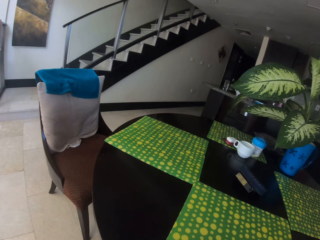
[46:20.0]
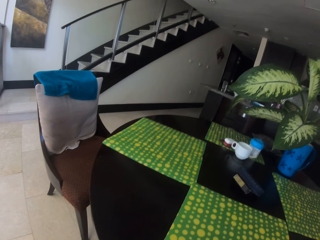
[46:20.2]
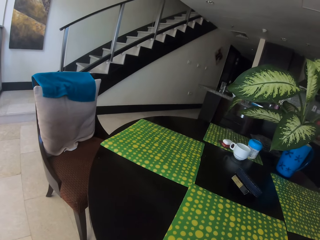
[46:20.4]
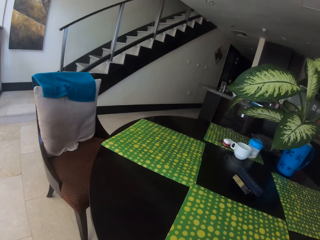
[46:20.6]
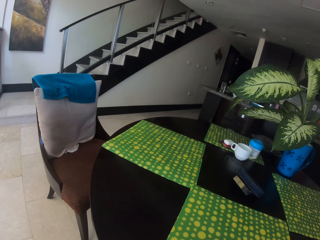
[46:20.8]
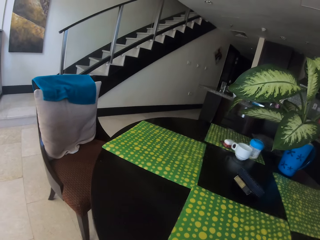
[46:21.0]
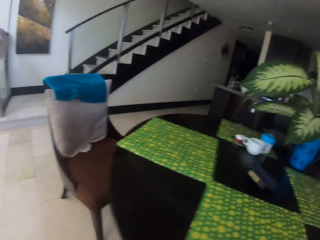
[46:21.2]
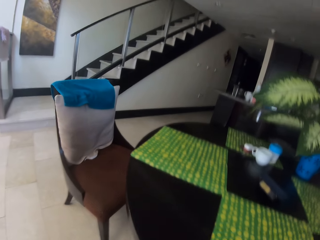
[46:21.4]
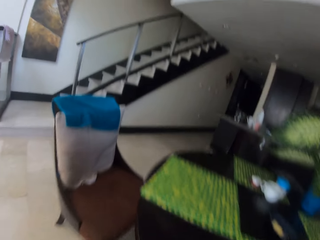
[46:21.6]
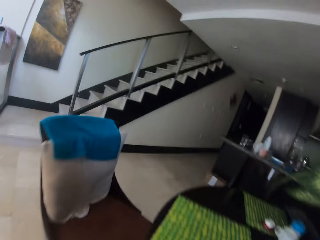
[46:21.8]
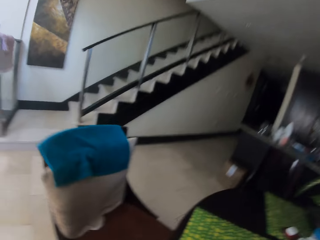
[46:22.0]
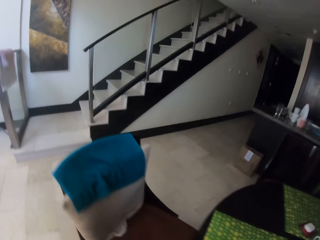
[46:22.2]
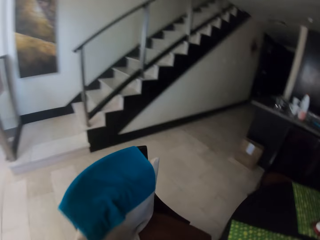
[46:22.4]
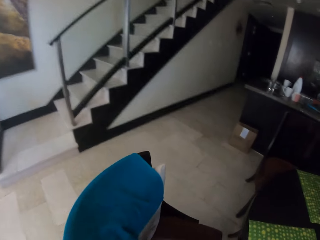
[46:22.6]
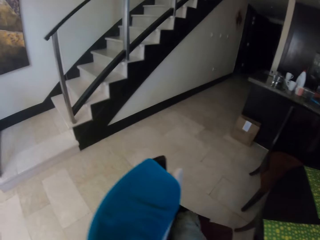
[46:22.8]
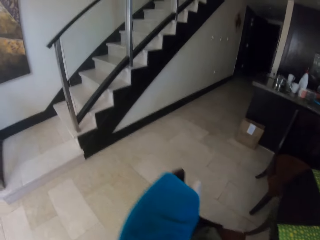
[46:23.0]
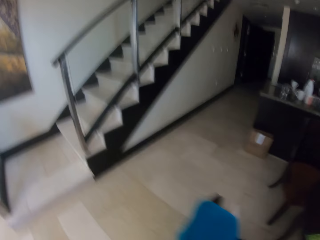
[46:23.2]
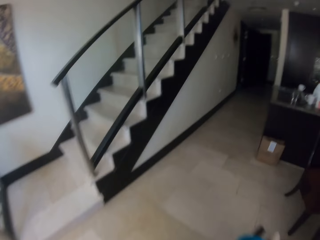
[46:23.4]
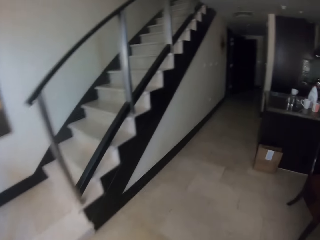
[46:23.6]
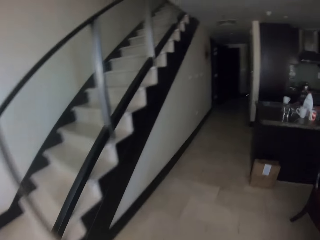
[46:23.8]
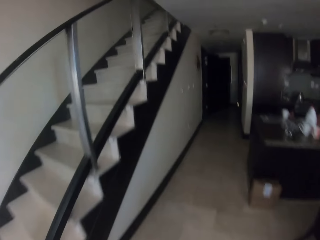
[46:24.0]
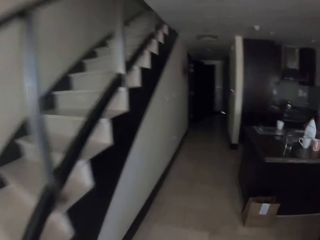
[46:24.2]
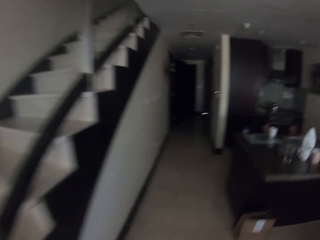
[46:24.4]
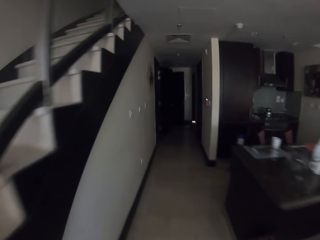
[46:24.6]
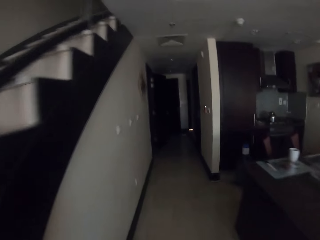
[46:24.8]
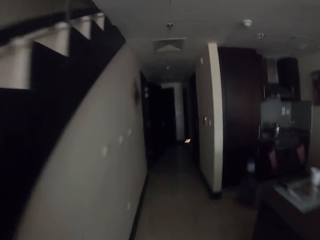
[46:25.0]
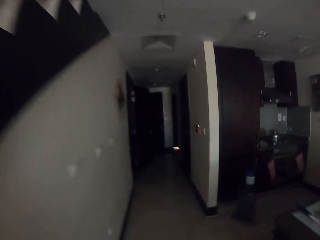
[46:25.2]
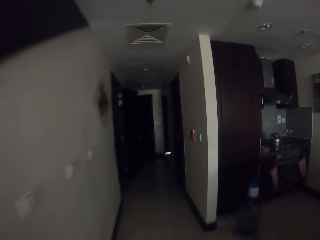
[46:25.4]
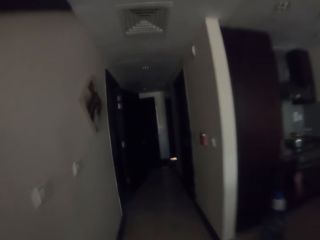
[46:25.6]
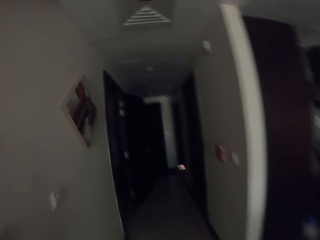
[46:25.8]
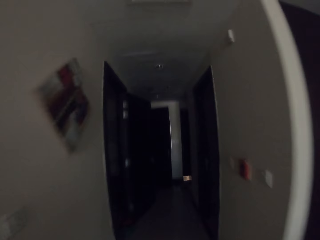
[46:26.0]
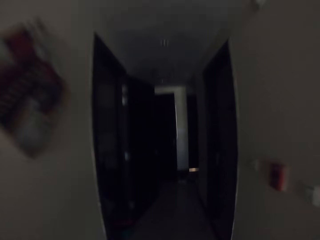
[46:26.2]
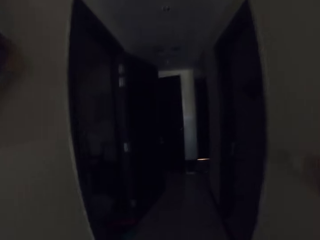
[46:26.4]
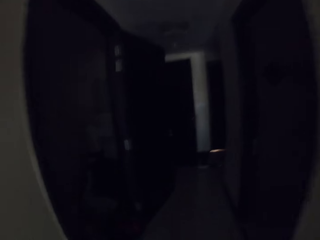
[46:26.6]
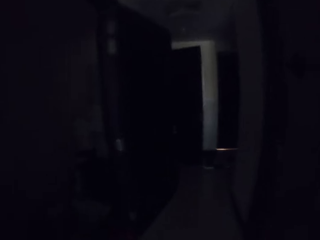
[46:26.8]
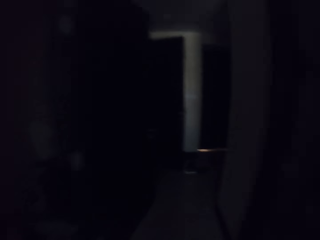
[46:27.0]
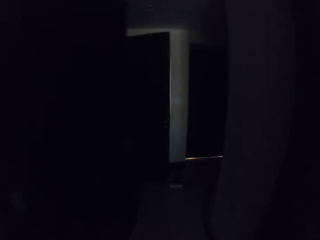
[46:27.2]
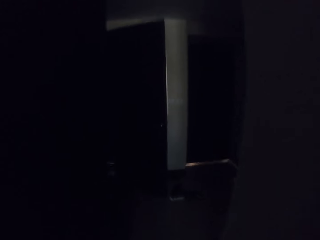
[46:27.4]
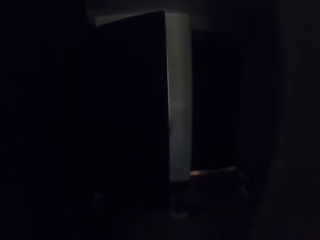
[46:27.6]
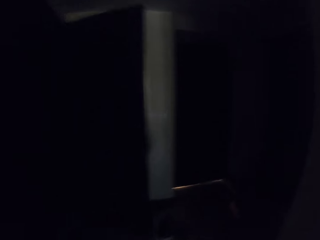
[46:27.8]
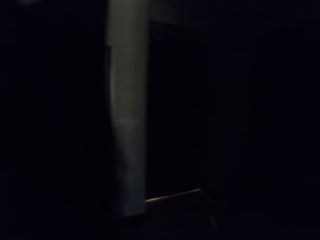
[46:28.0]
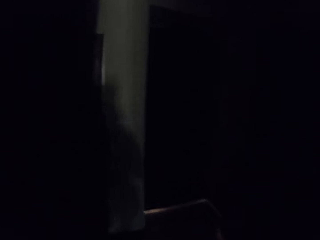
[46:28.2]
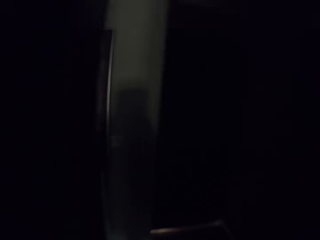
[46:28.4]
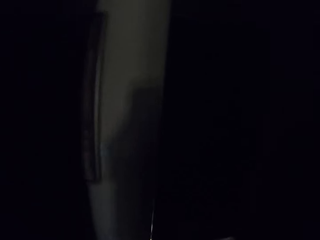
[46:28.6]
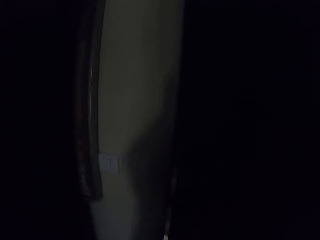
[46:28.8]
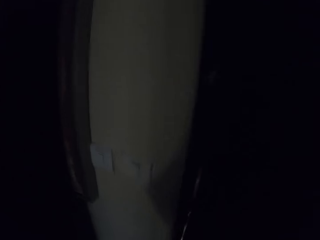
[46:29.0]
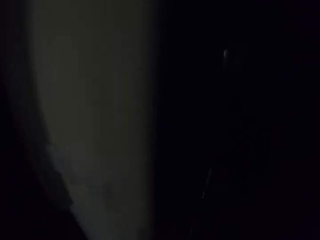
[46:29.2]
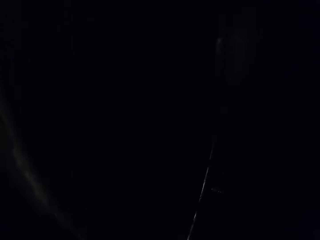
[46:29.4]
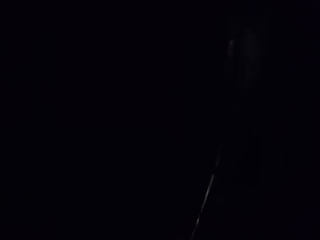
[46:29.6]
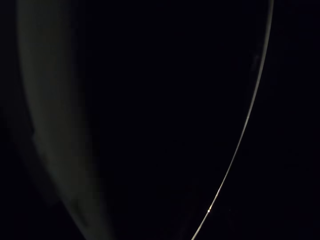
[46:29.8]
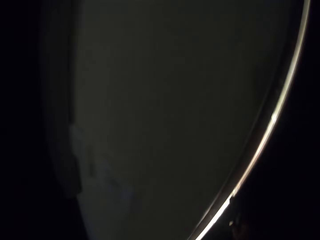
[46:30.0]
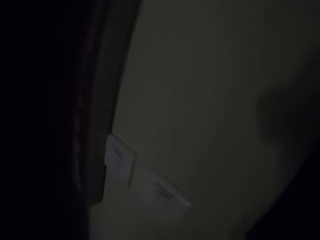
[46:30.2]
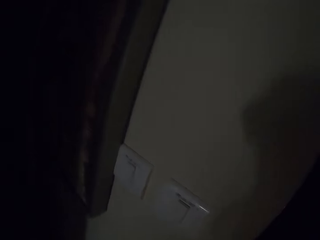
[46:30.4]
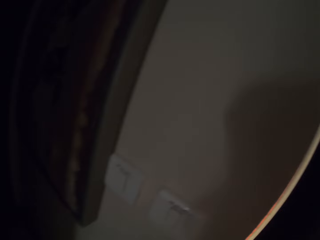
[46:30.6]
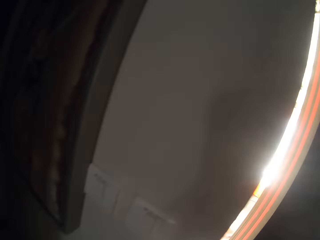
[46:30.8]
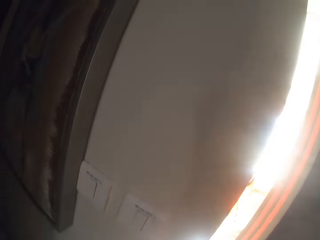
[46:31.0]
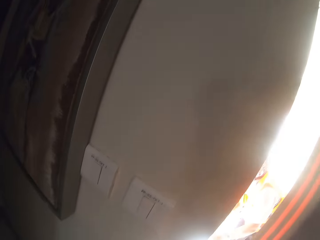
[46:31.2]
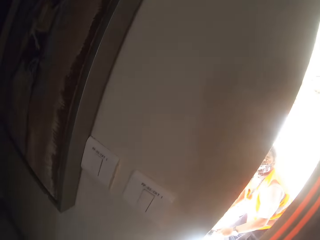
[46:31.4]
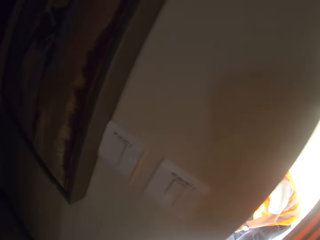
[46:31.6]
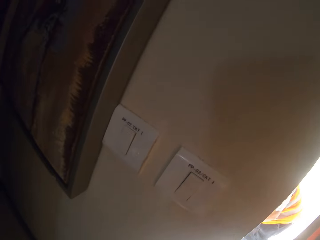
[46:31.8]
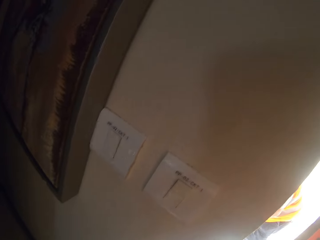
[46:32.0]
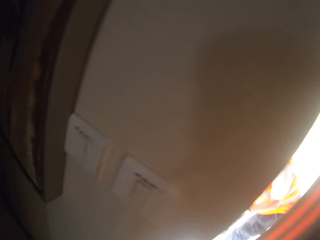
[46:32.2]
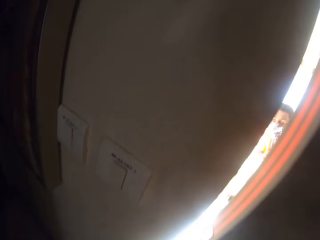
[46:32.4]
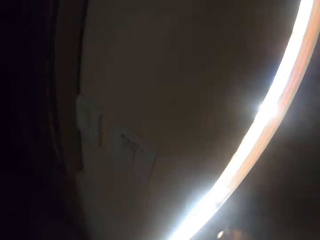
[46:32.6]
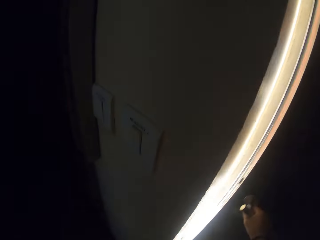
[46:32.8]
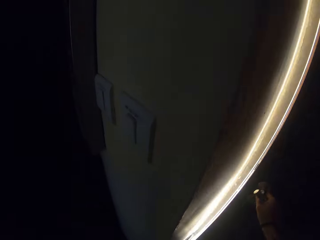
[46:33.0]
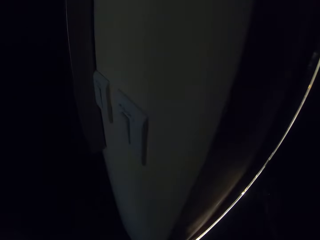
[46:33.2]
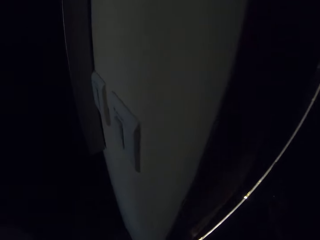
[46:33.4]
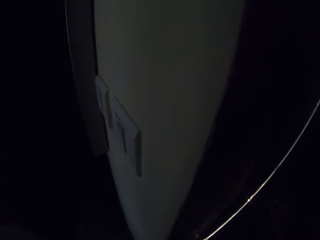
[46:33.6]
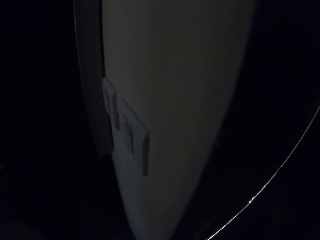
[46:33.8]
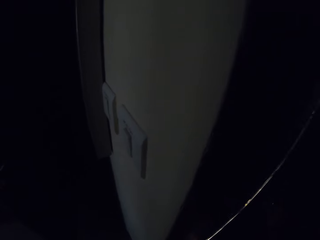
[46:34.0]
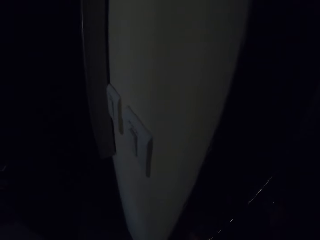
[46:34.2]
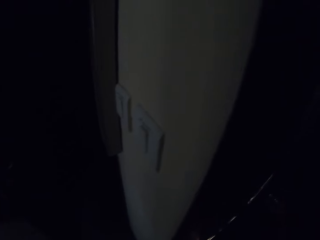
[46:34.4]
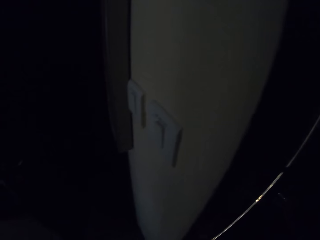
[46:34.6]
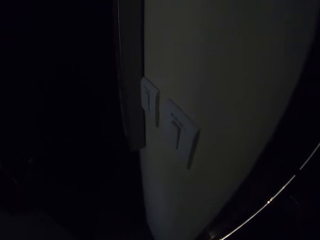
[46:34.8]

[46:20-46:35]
The camera wearer leaves the dining table. They walk around the house. They open a door. A man stands outside. The camera wearer closes the door.

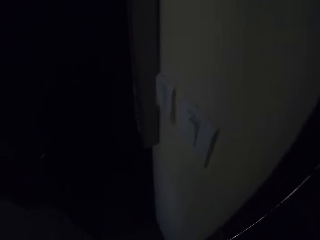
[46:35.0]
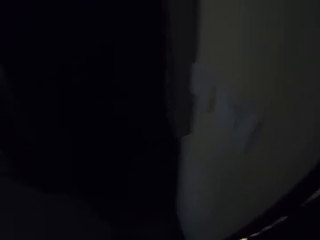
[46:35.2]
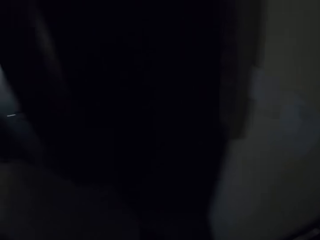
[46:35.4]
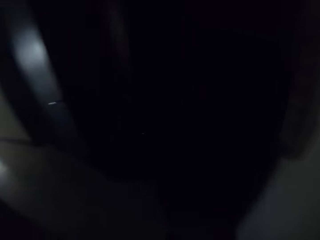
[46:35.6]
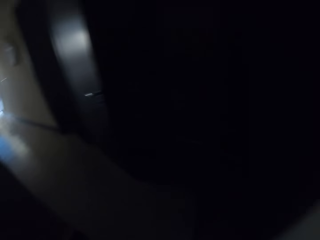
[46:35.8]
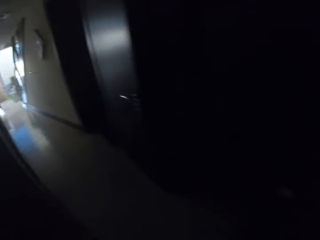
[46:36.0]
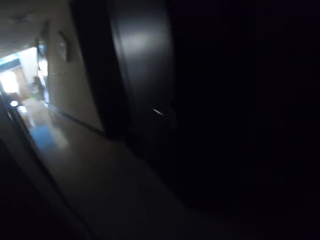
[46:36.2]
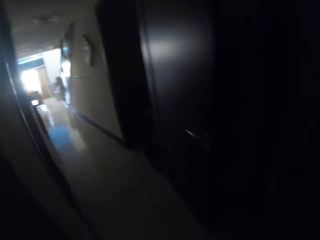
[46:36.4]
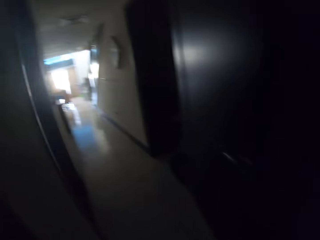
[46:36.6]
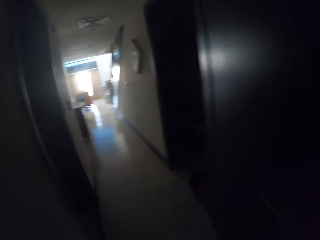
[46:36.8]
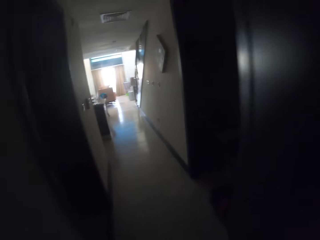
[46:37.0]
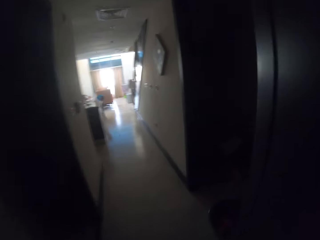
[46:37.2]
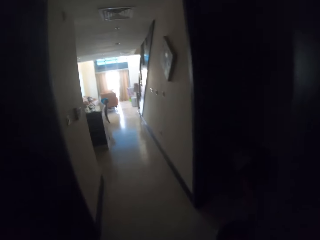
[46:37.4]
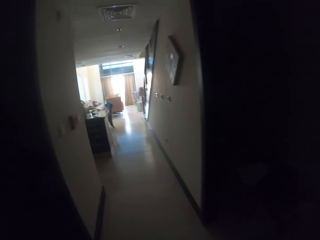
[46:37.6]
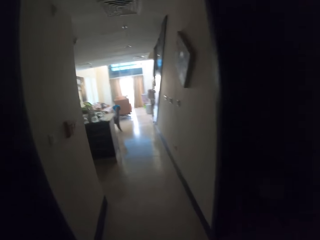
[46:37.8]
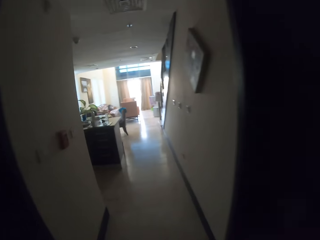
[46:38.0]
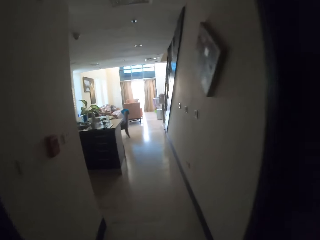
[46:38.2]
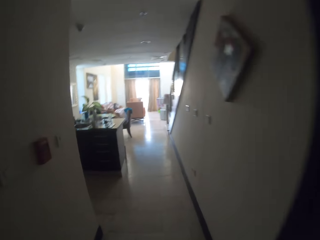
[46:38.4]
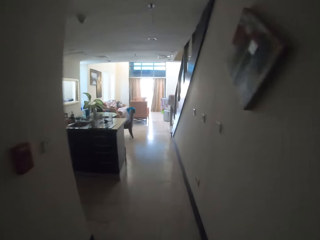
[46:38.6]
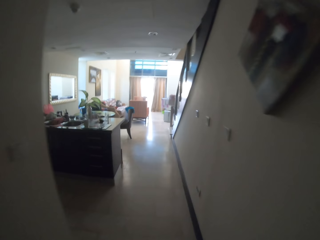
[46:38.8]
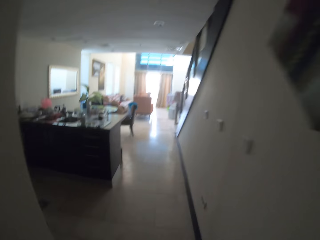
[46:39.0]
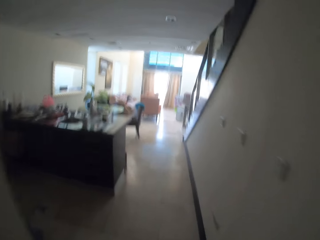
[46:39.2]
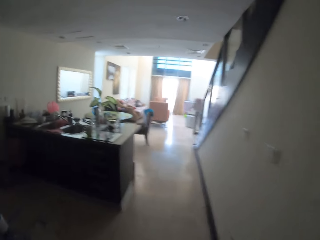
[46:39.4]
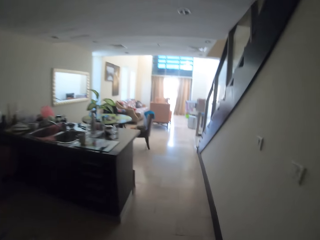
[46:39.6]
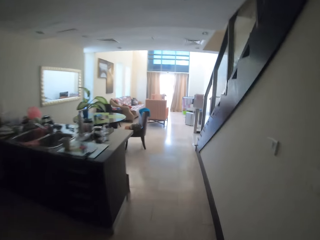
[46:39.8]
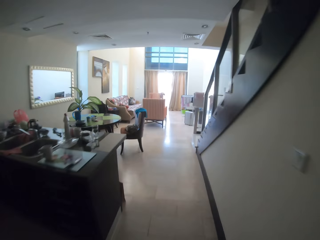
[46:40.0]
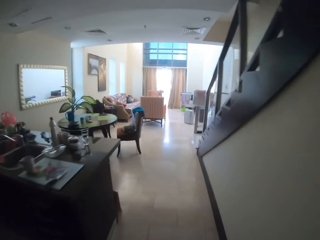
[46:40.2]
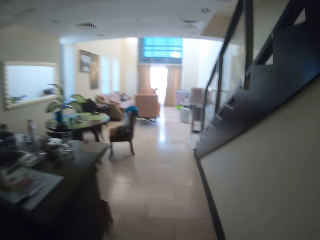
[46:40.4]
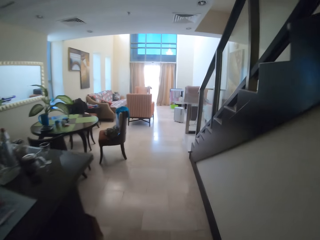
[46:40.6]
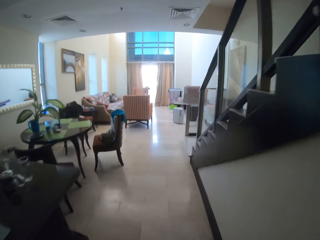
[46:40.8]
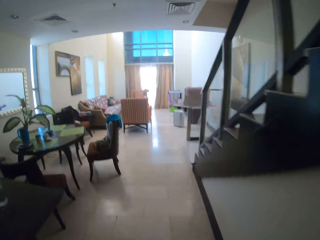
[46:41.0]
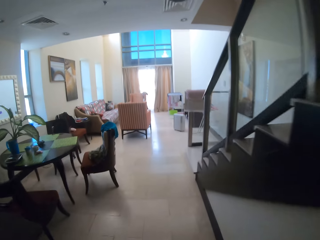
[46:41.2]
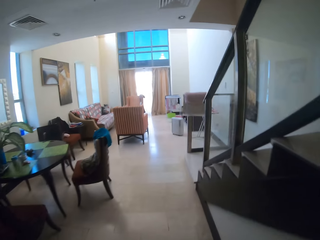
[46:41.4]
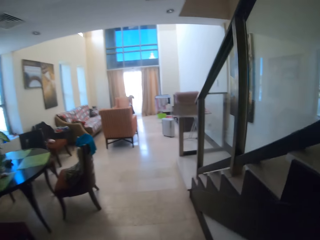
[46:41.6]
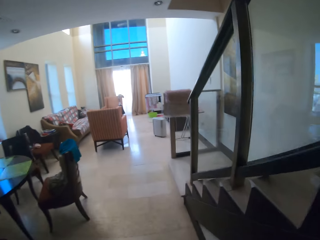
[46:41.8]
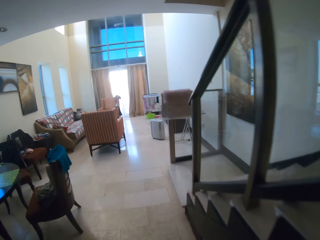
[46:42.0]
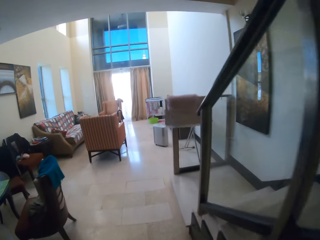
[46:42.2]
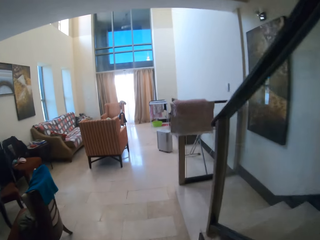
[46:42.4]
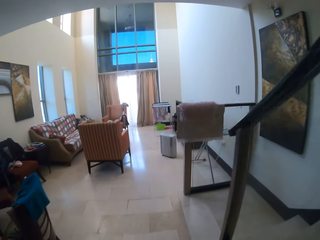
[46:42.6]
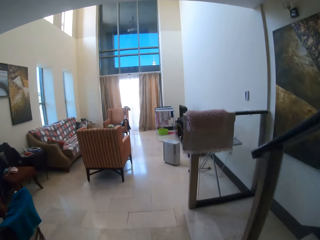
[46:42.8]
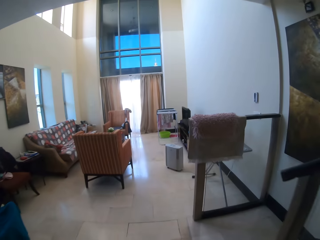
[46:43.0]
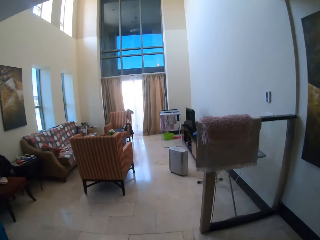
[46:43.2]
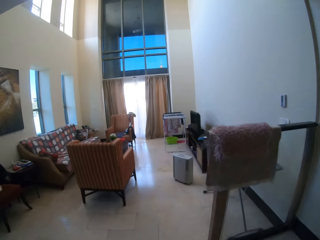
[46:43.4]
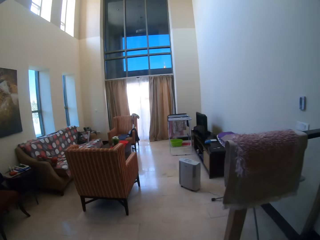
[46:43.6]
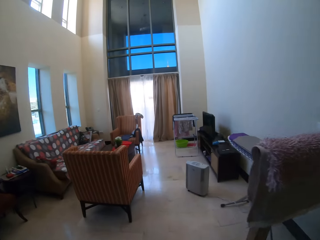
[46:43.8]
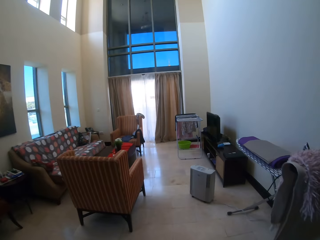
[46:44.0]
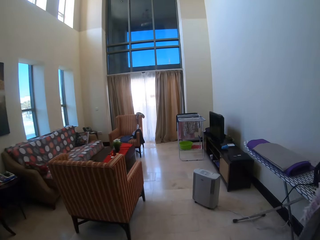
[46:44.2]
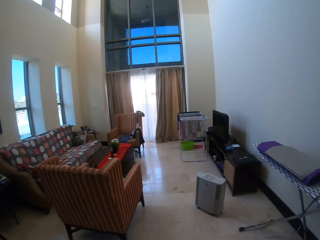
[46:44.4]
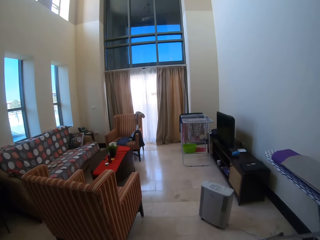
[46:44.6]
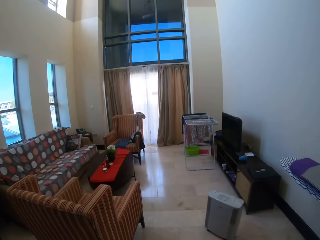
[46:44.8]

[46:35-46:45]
The camera wearer walks around the house.
